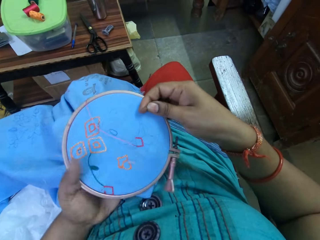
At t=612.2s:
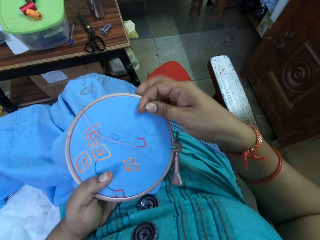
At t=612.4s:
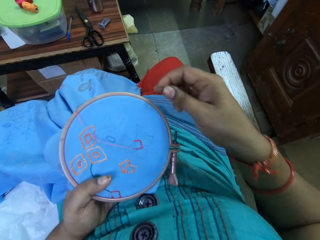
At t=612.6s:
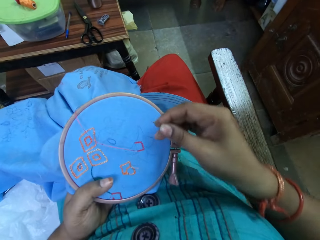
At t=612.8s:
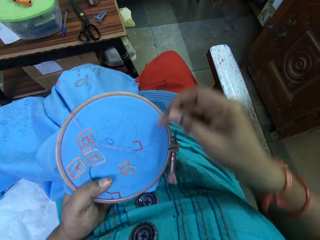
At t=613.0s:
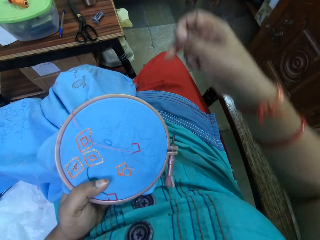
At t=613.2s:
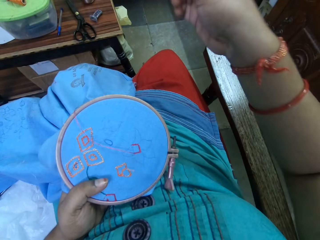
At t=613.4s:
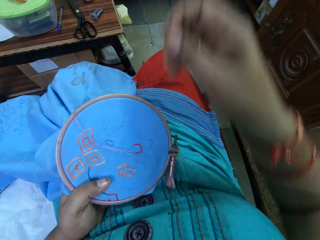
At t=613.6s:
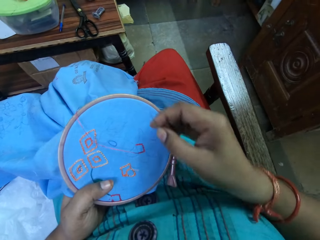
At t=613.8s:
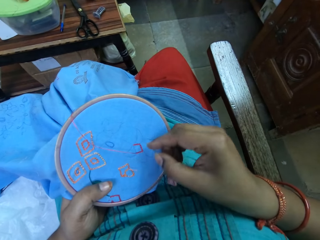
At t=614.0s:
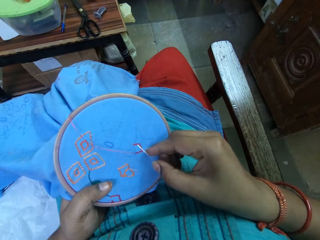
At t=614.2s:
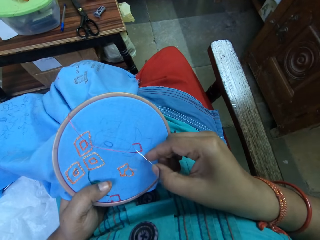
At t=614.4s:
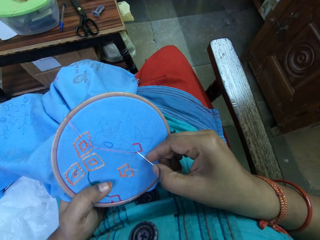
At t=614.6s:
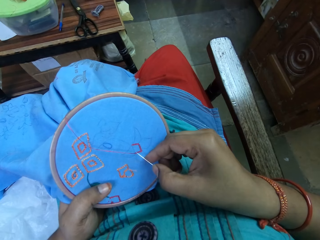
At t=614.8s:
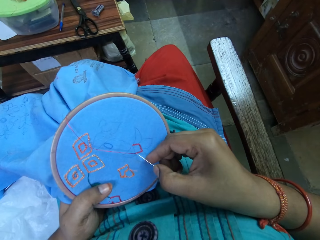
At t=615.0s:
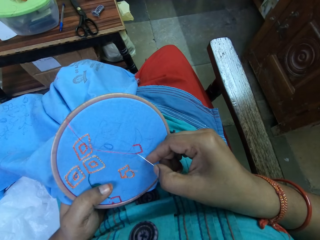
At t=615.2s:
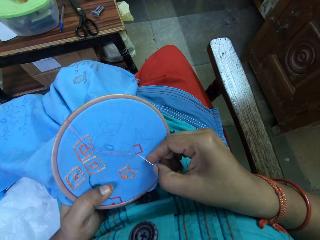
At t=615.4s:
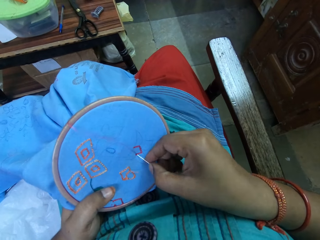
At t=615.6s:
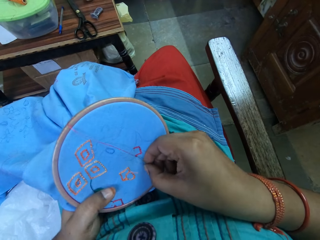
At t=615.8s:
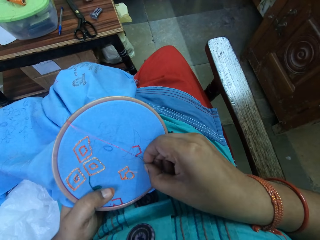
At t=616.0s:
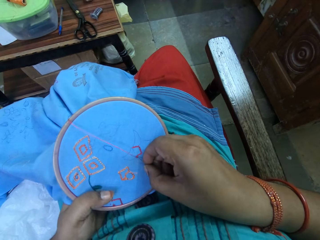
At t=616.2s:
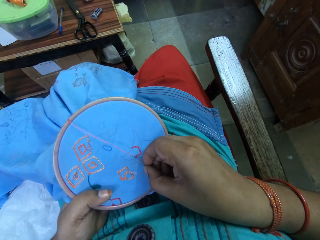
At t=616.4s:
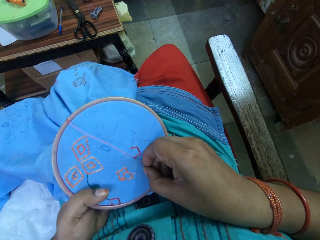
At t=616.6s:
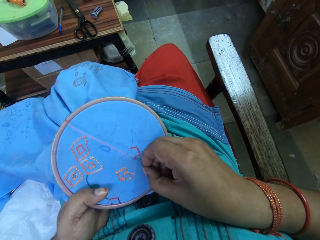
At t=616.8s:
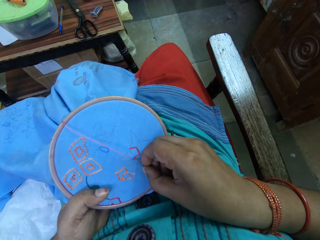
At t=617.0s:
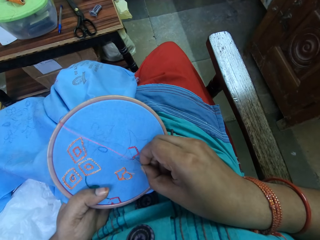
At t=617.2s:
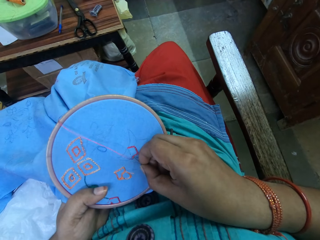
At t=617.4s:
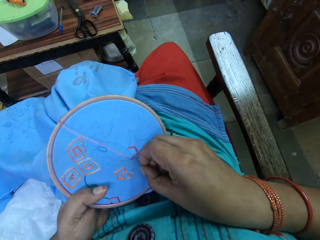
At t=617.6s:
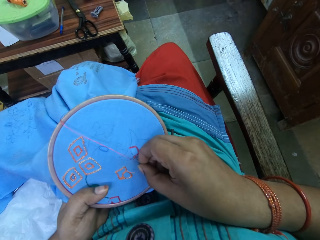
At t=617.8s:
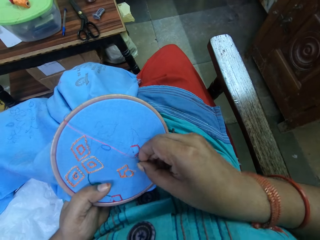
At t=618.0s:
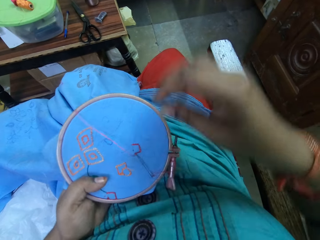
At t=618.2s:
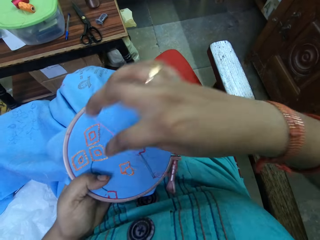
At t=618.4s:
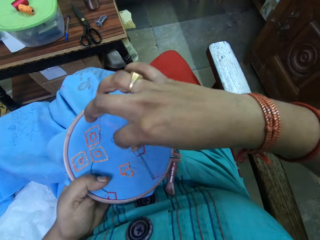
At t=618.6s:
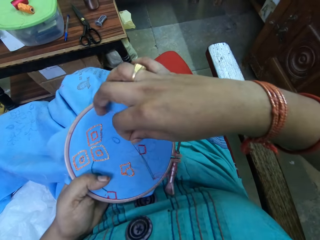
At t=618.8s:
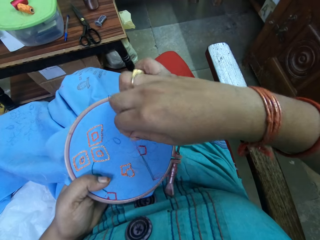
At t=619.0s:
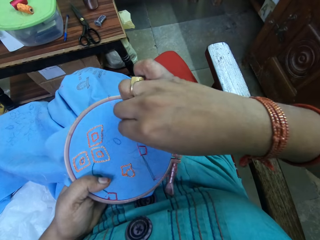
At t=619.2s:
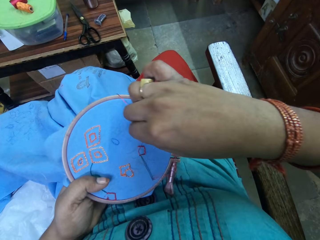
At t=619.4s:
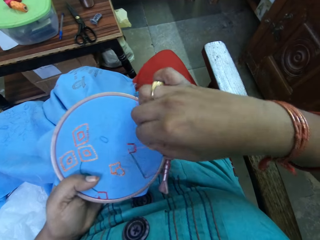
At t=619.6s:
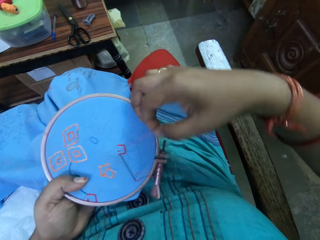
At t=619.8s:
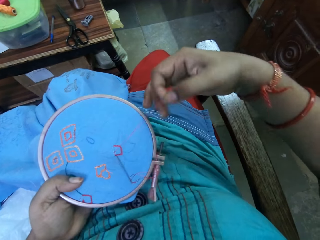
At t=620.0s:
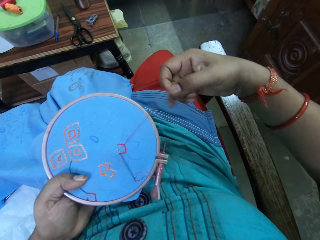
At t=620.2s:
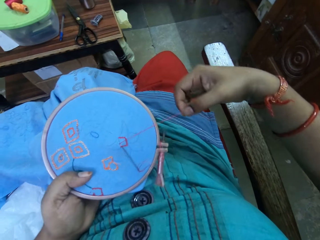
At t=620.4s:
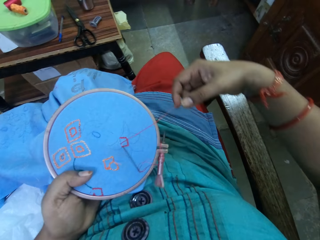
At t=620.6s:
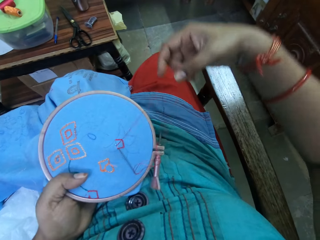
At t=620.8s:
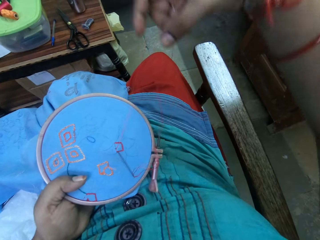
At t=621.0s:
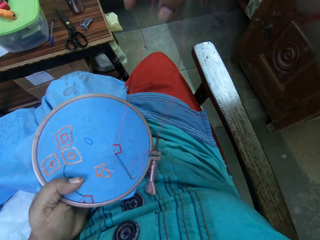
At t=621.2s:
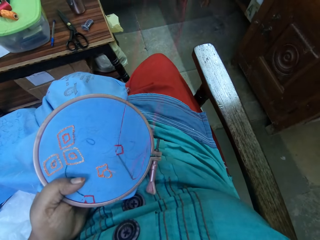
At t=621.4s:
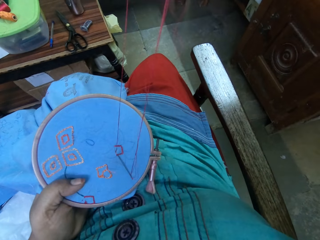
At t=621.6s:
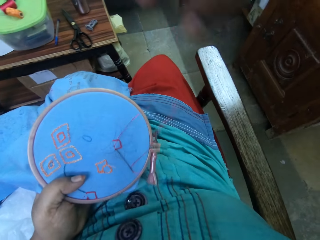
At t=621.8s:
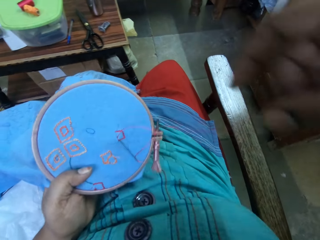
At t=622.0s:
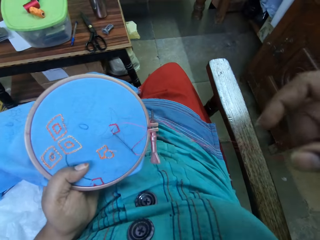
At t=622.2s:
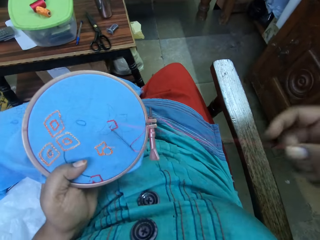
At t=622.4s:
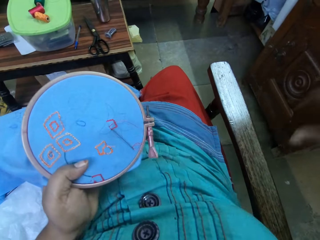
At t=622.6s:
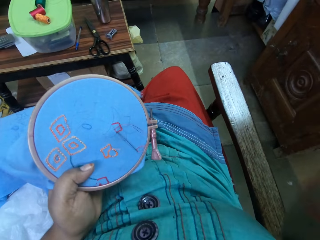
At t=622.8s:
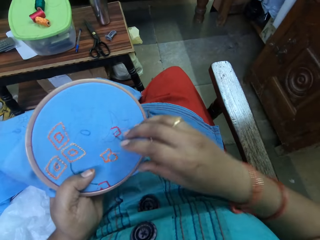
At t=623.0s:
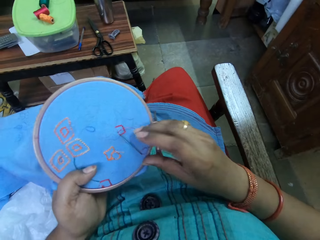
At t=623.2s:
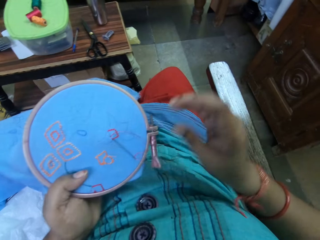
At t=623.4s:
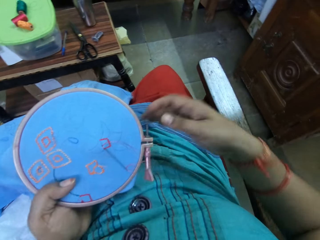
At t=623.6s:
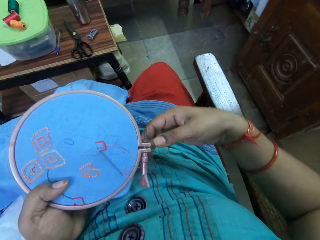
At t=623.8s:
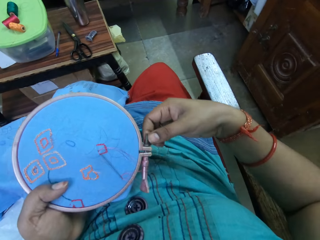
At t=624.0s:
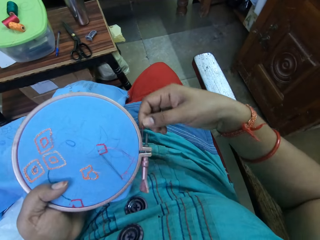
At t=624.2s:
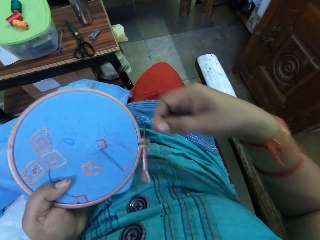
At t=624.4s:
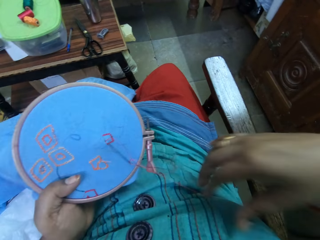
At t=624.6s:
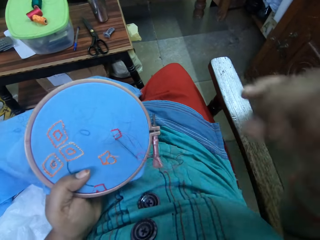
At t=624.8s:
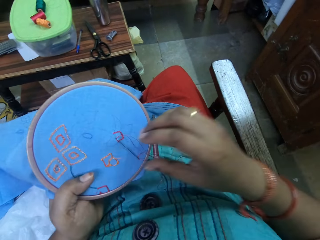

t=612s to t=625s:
The camera wearer rotates the fabric in her hands. She sews the decorative flowers on the fabric with a hand needle and a thread. She pulls the thread with her hands.

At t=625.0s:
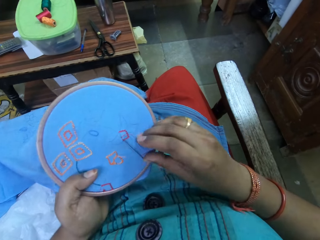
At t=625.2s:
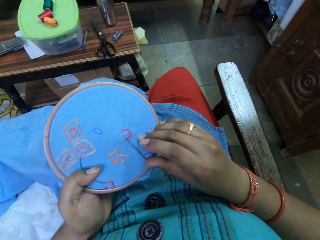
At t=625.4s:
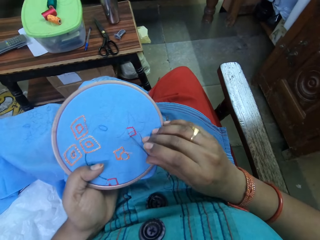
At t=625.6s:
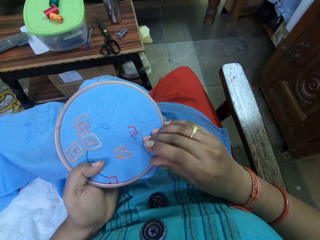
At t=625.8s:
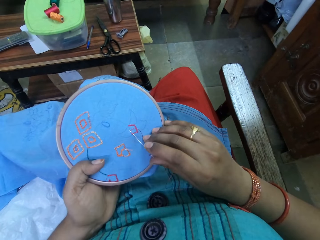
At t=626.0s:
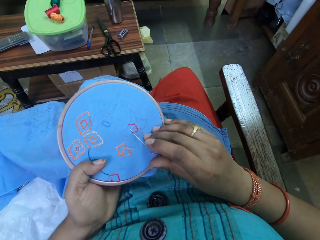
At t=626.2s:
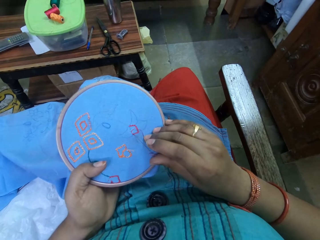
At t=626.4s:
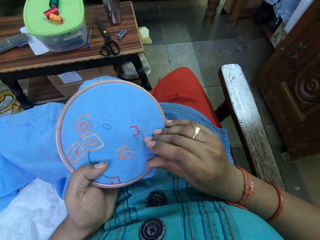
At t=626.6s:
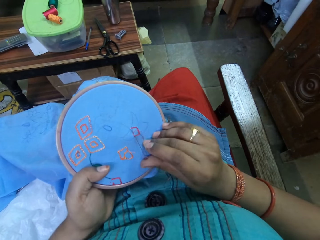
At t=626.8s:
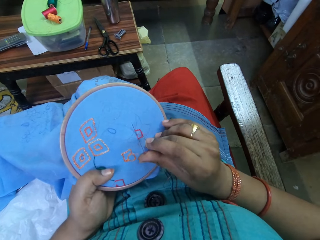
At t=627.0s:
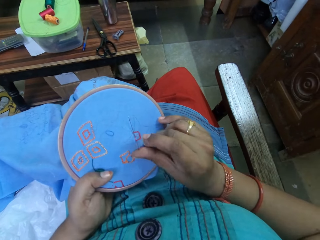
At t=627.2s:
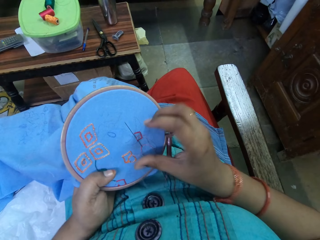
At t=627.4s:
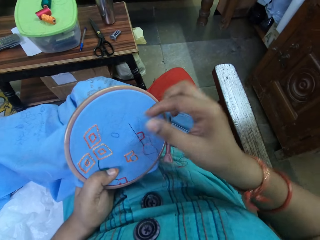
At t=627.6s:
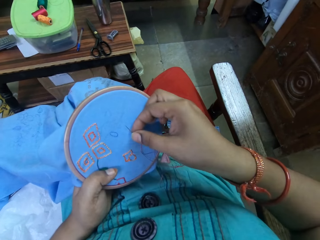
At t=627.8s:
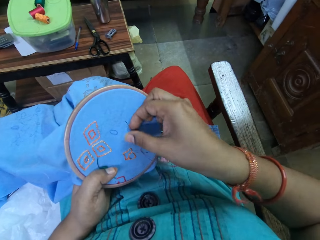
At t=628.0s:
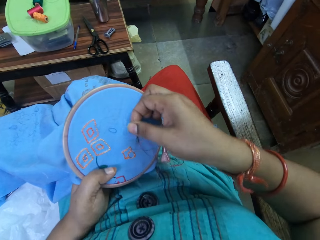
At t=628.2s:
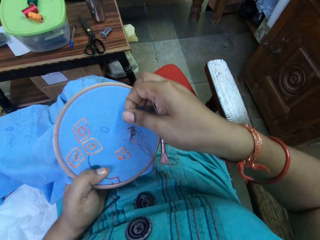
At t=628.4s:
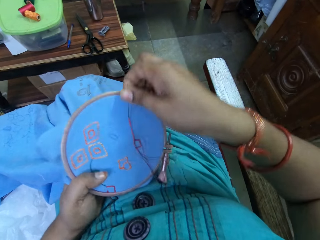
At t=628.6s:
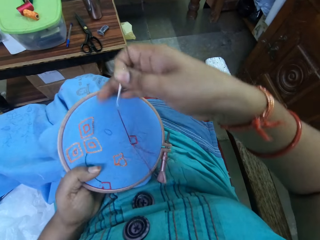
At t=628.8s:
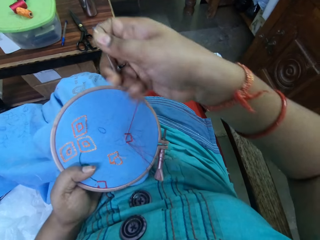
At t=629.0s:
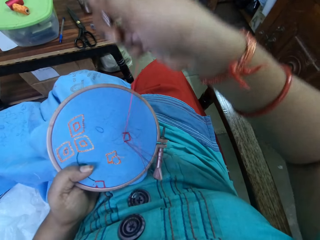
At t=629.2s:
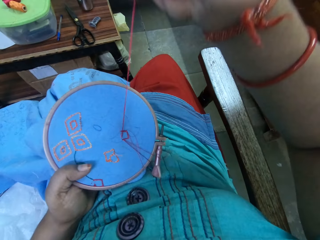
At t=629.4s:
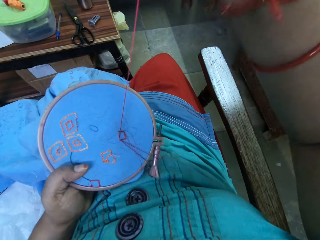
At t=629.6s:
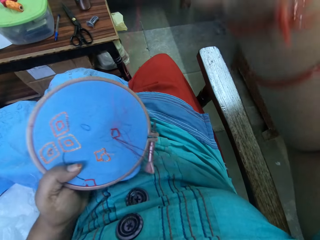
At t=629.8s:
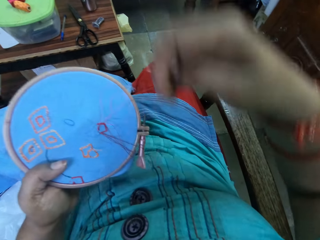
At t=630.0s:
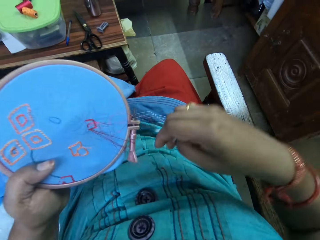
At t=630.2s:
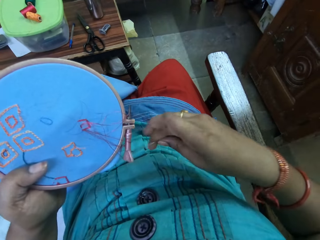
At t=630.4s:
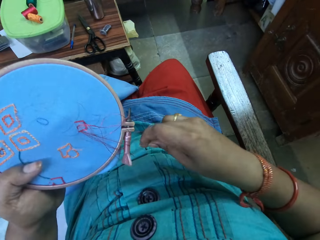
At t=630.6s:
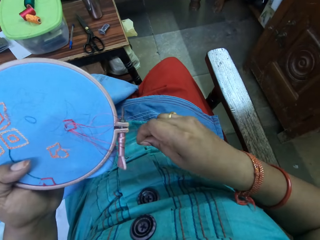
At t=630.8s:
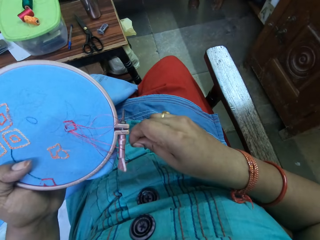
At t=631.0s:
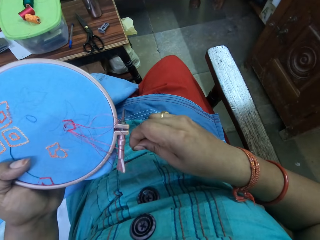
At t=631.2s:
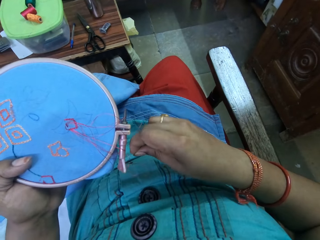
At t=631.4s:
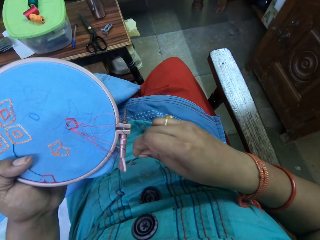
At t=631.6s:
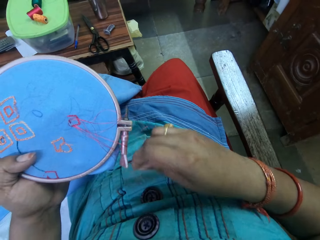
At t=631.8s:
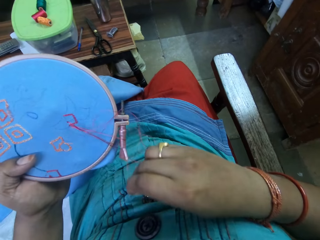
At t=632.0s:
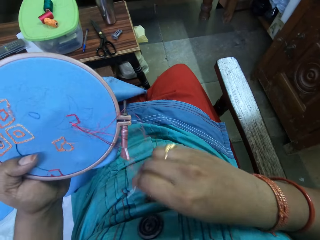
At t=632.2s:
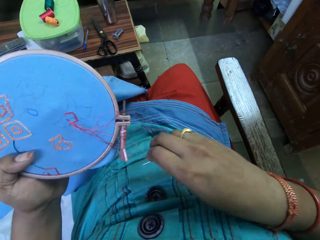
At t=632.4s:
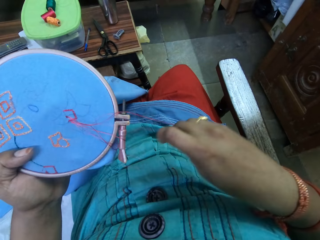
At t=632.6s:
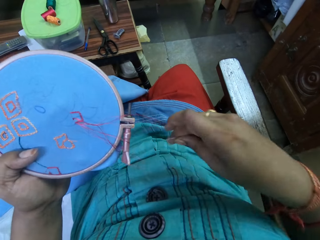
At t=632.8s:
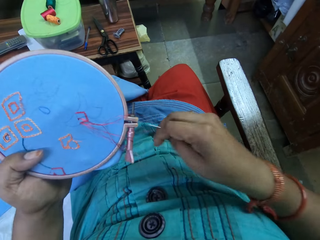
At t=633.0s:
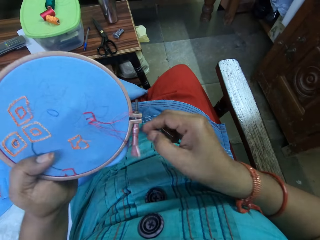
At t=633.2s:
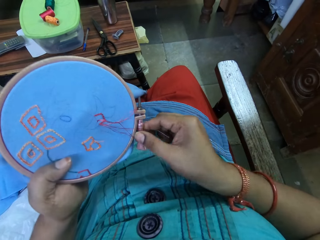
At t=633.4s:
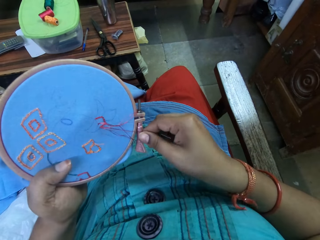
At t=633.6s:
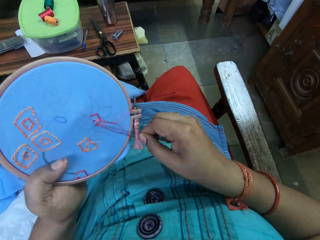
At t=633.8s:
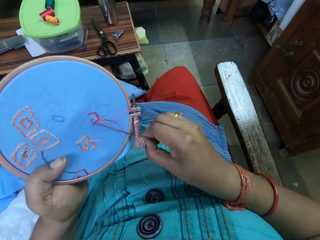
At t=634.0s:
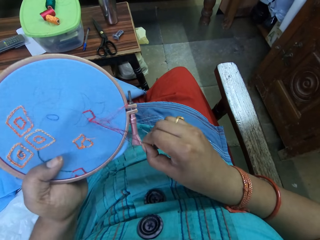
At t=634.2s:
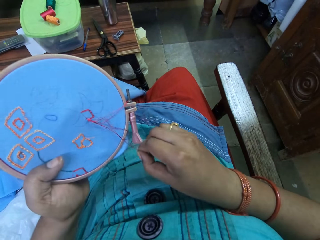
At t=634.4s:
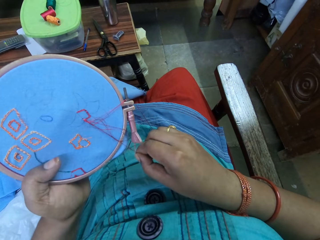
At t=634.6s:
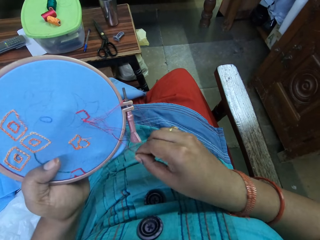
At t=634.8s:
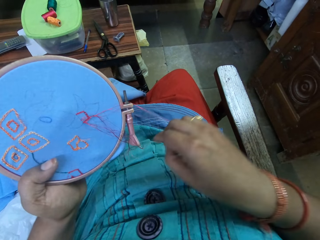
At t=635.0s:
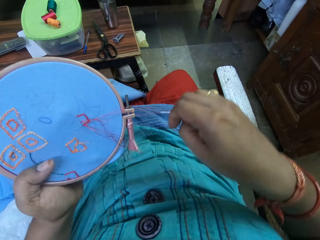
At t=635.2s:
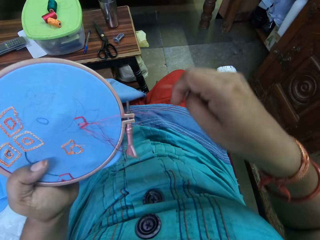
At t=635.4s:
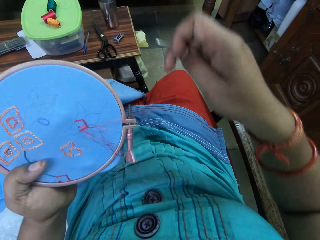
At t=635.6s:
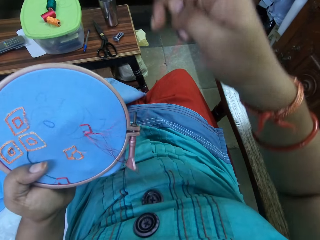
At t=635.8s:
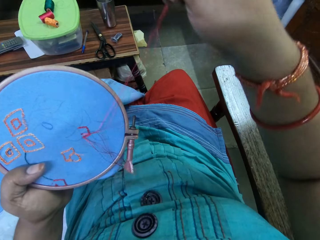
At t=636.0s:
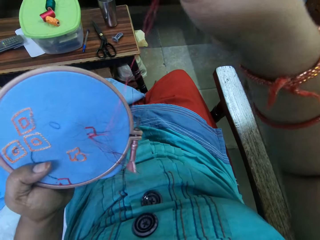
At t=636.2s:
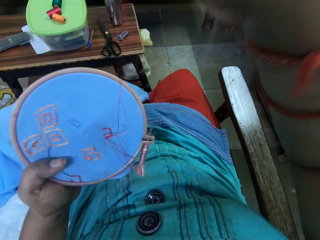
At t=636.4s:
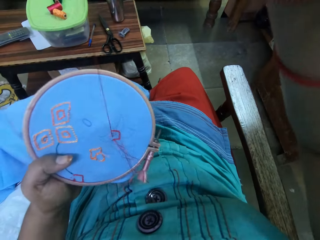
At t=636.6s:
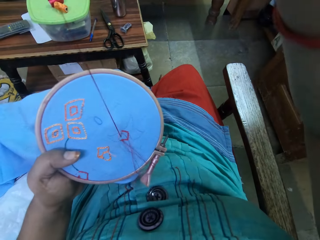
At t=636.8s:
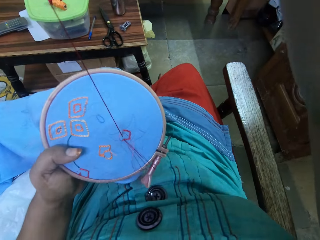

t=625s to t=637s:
The camera wearer sews the decorative flowers on the fabric with a hand needle and a thread. She pushes the needle with her hands. She pulls the thread. She removes the thread from a piece of cloth.
